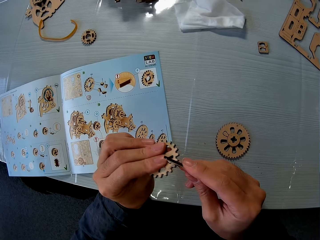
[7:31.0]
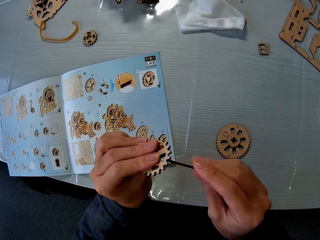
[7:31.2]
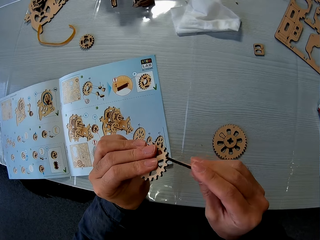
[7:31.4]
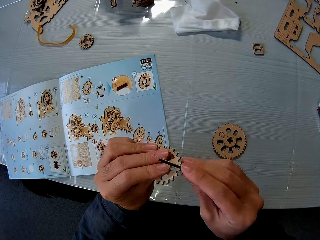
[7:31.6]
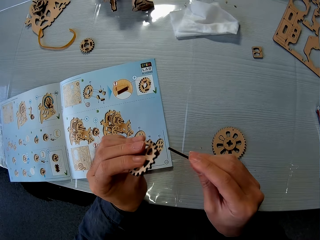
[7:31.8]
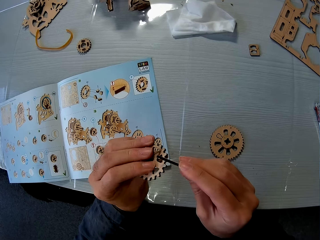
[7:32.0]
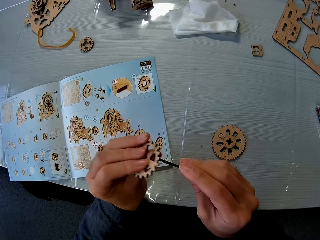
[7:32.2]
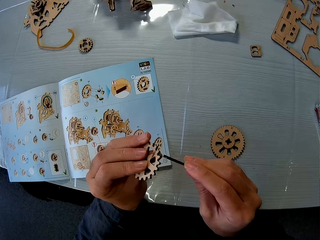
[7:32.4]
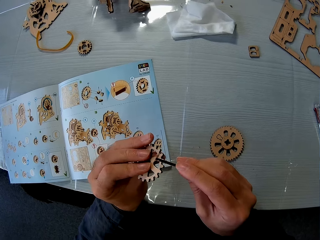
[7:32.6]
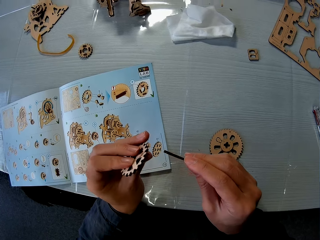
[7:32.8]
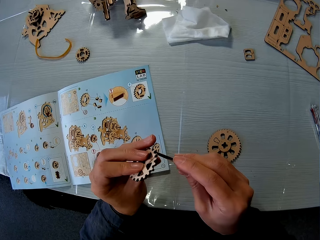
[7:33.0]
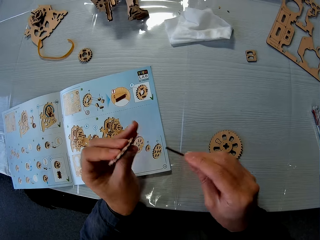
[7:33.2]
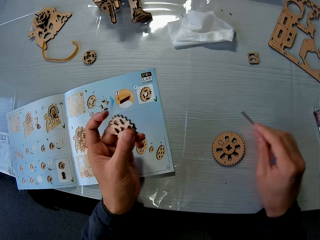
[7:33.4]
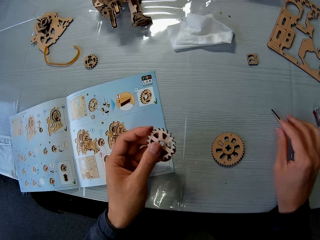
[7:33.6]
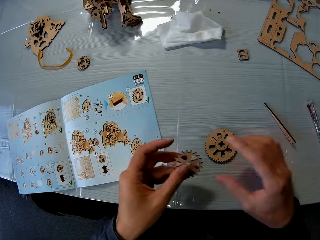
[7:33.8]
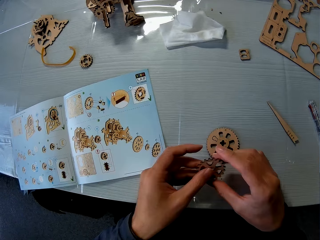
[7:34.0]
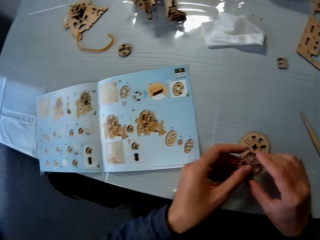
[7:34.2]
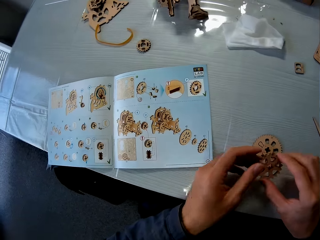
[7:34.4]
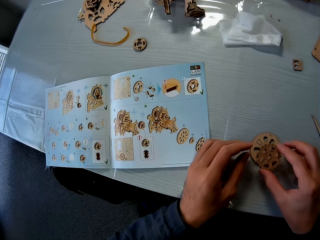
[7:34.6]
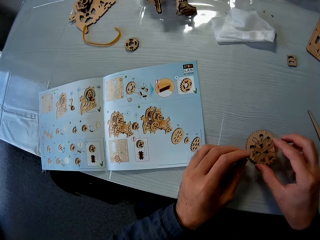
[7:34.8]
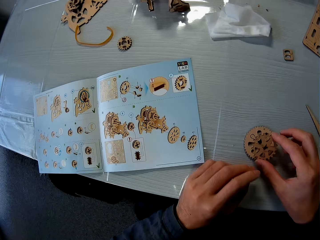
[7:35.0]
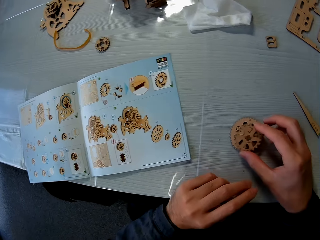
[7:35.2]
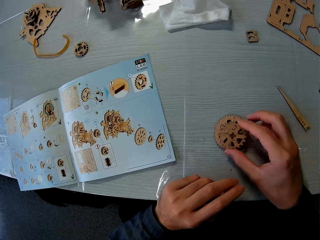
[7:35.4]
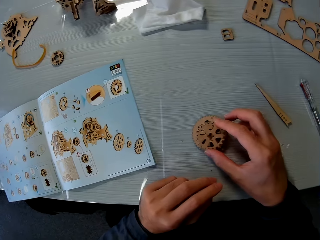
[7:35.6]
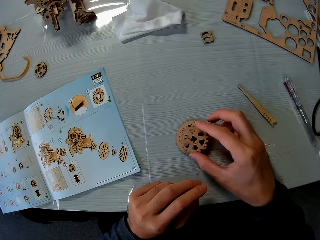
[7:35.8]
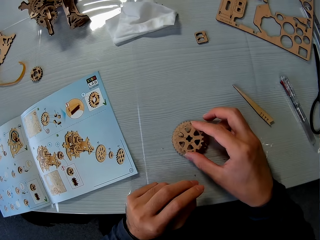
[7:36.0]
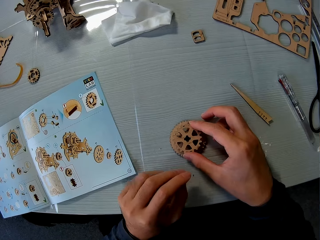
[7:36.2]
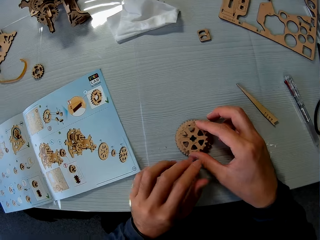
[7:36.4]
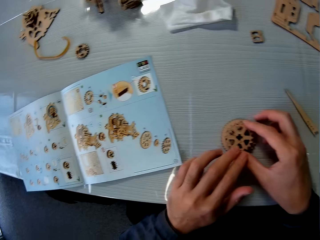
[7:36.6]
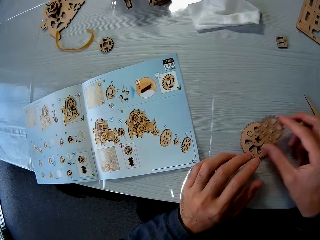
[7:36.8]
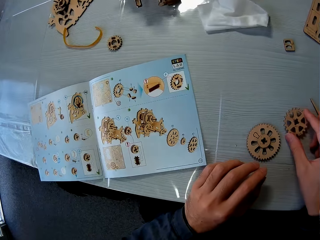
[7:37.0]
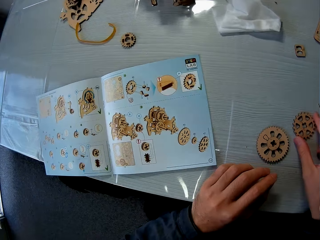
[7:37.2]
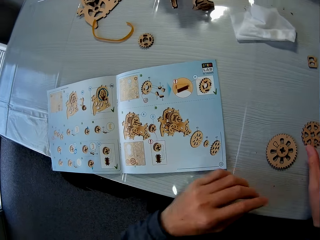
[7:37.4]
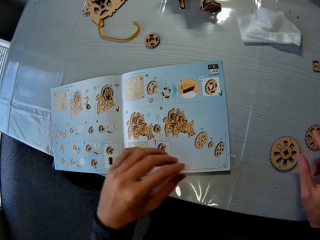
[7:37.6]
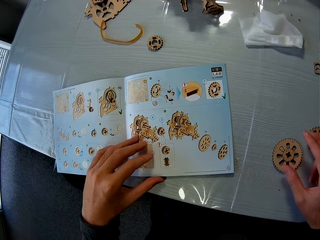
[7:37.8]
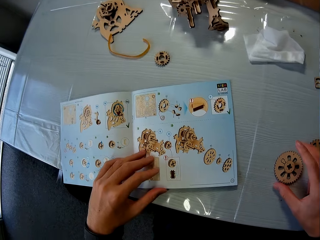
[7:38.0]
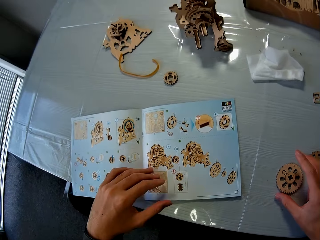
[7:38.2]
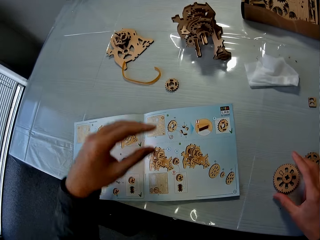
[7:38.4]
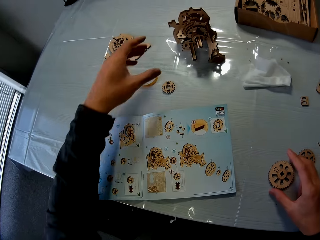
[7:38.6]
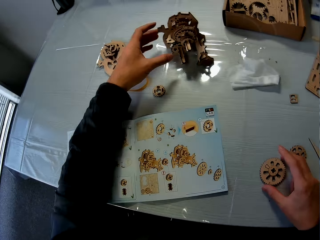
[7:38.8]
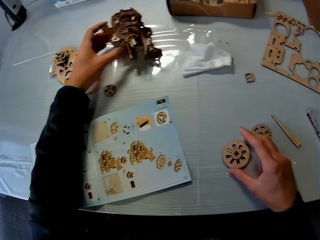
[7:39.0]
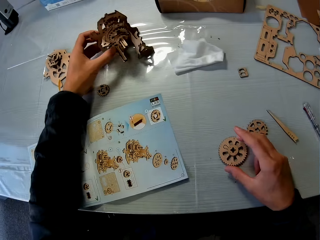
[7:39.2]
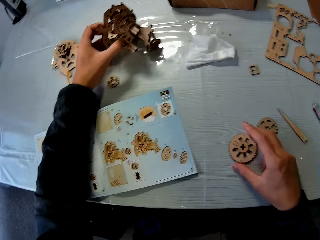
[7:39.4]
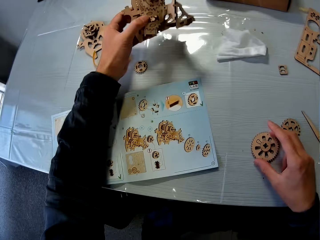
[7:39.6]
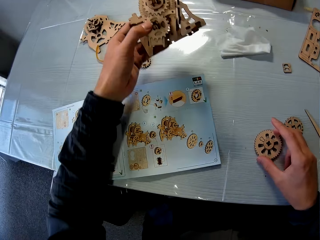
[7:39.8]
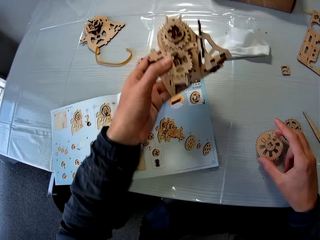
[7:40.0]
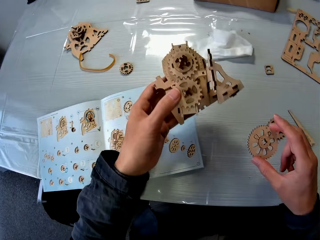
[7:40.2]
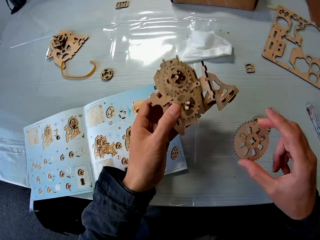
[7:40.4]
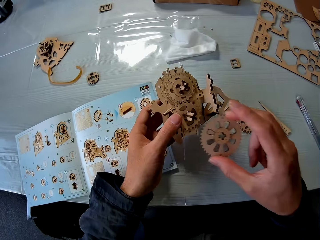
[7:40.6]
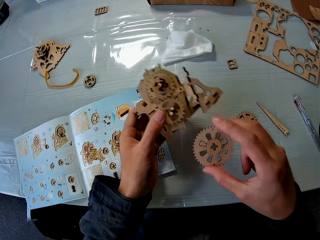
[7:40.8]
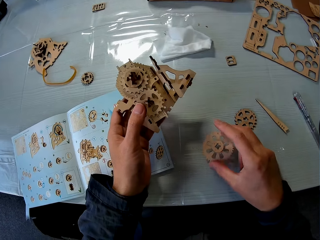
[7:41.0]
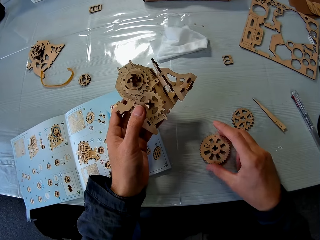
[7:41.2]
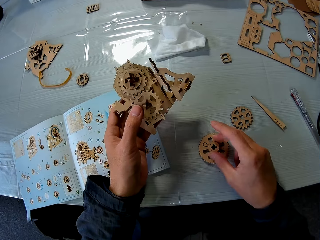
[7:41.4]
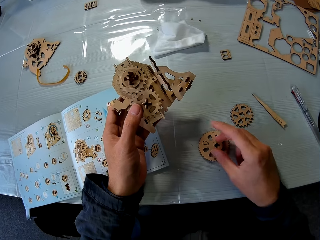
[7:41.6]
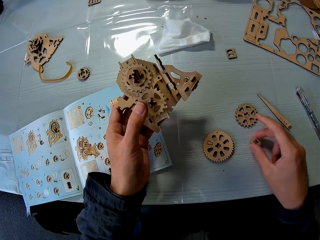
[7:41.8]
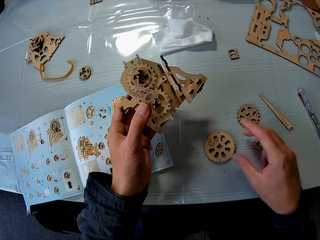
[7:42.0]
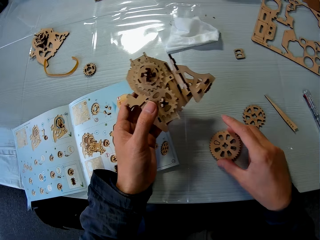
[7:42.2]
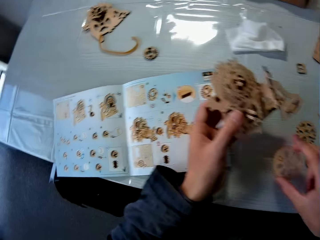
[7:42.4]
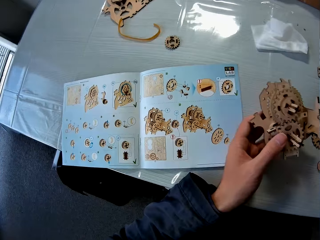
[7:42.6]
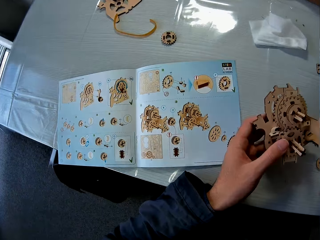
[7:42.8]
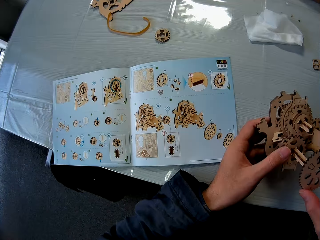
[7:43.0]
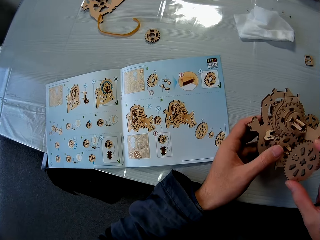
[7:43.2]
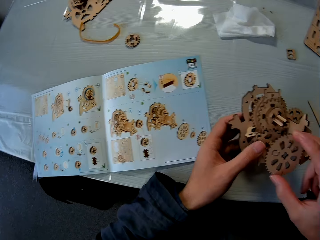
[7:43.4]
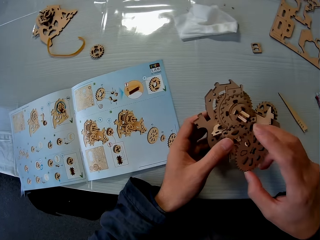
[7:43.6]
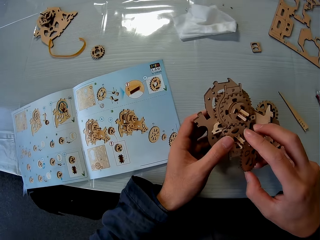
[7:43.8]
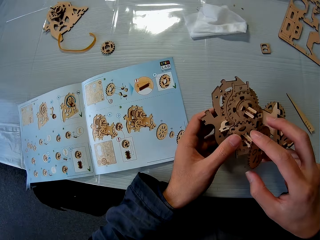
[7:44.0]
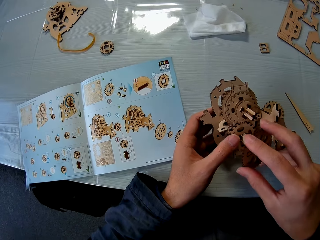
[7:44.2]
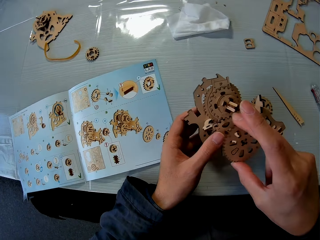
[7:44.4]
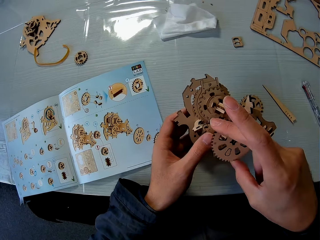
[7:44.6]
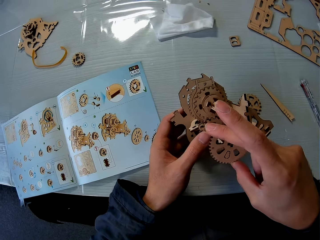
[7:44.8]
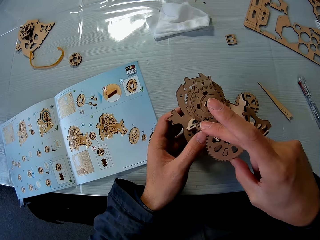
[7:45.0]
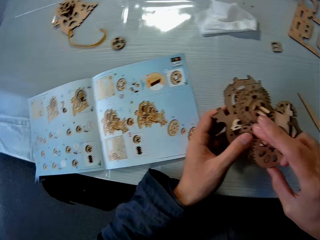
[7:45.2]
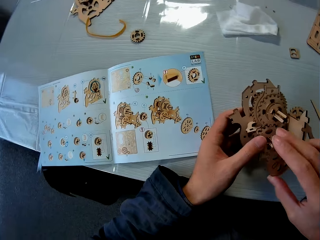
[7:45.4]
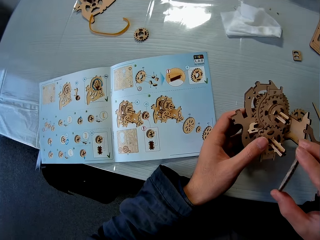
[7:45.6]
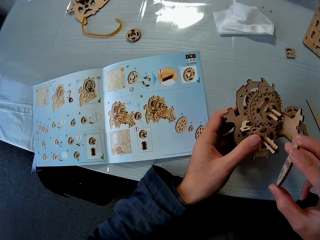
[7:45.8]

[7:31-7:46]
The camera wearer drops the wood piece on the table. They drop the wood piece on the table again. They fix the wood piece together. They touch the book. They pick the wooden mechanical model or laser cut wood craft puzzle on the table and hold the laser cut wood craft puzzle. They pick the wood piece on the table, drop the wood piece on the table, and remove the wood piece on the wood piece on the table. They pick the wood piece on the table and hold the wood piece. They attach the wood piece to the wooden mechanical model.

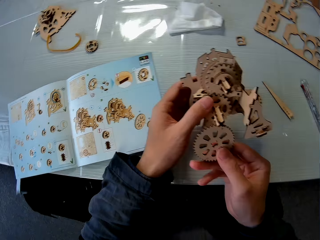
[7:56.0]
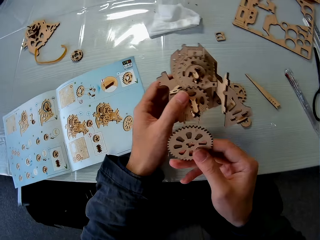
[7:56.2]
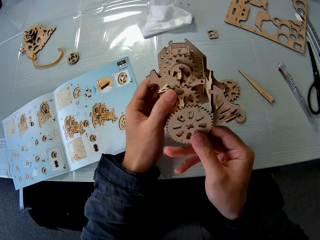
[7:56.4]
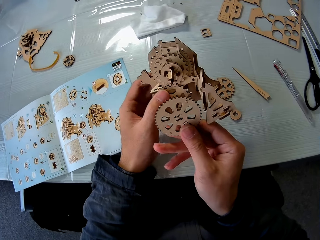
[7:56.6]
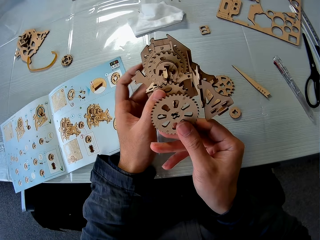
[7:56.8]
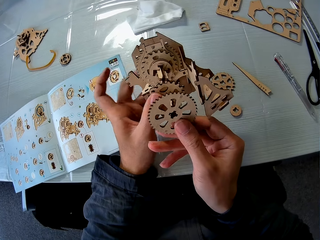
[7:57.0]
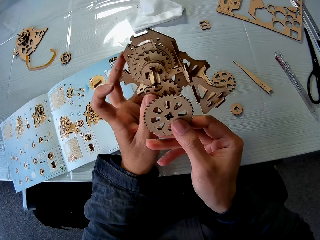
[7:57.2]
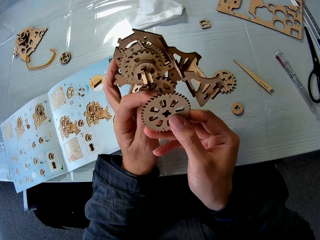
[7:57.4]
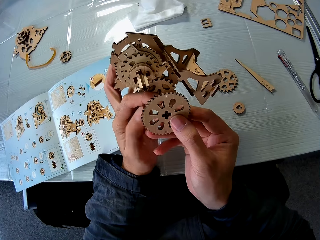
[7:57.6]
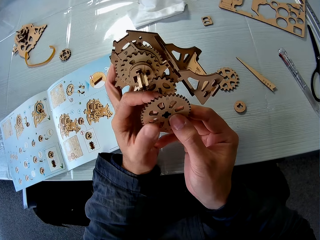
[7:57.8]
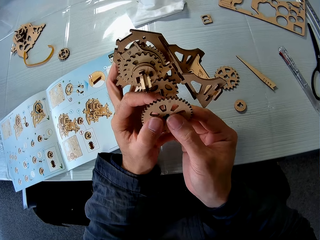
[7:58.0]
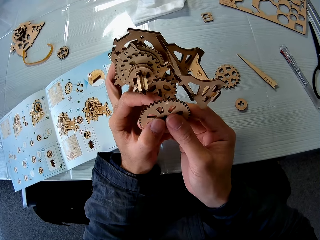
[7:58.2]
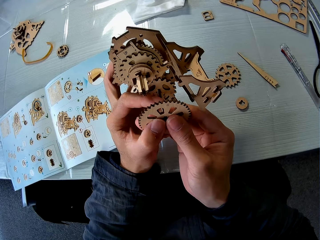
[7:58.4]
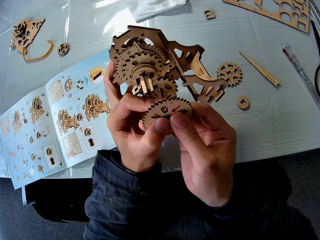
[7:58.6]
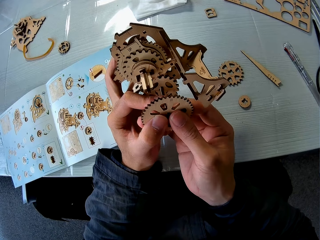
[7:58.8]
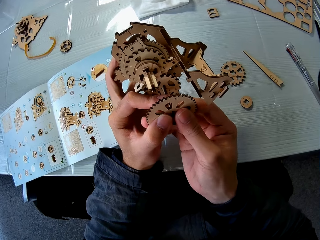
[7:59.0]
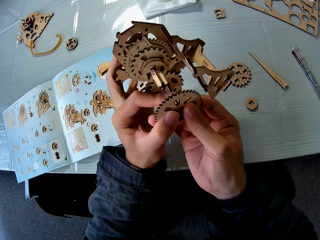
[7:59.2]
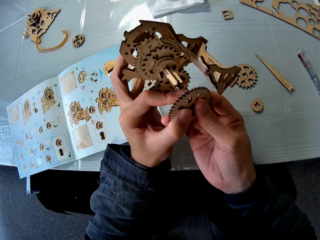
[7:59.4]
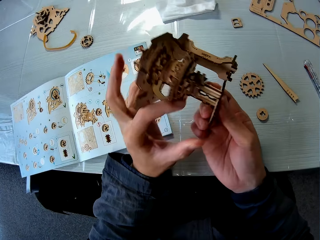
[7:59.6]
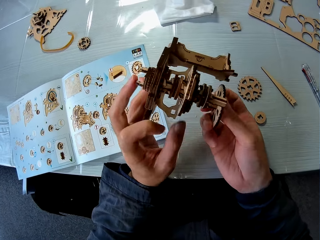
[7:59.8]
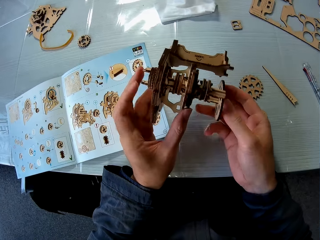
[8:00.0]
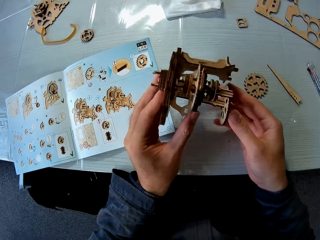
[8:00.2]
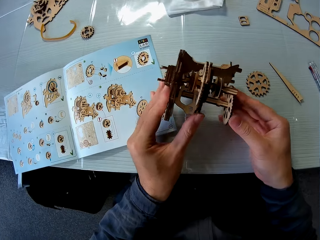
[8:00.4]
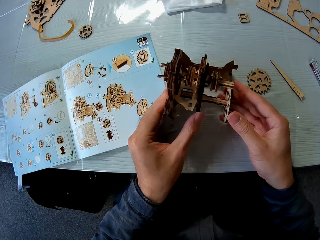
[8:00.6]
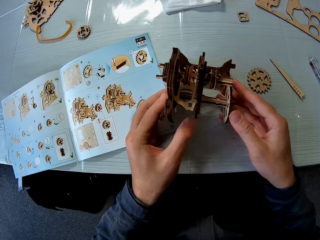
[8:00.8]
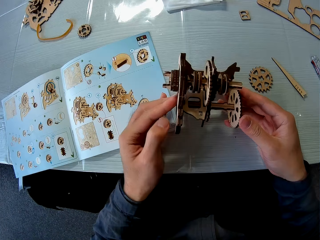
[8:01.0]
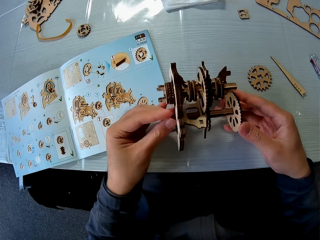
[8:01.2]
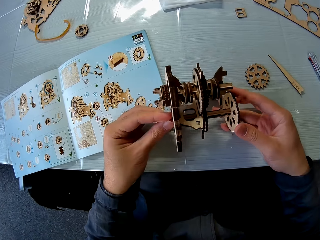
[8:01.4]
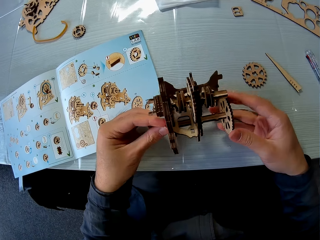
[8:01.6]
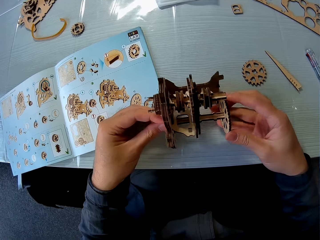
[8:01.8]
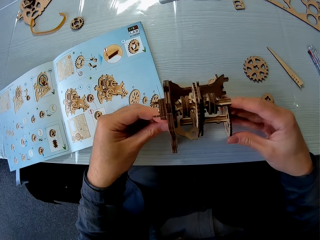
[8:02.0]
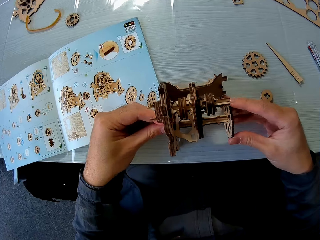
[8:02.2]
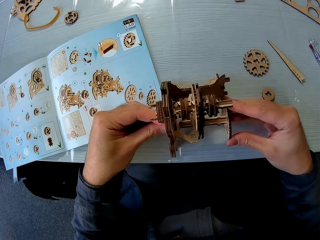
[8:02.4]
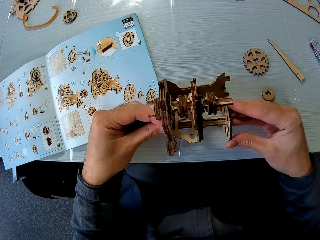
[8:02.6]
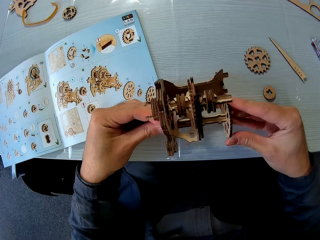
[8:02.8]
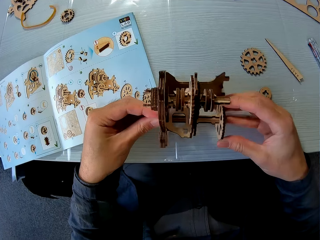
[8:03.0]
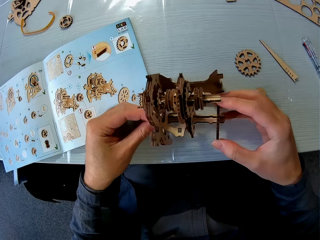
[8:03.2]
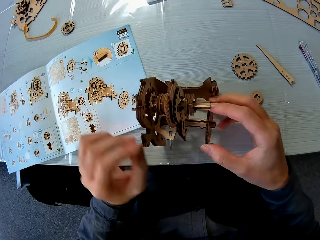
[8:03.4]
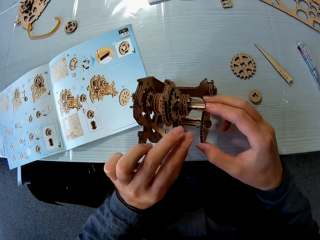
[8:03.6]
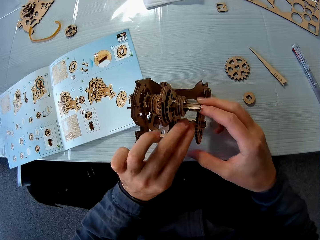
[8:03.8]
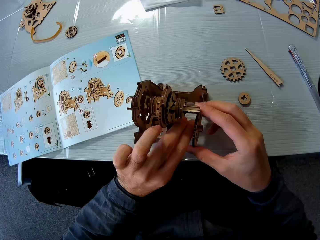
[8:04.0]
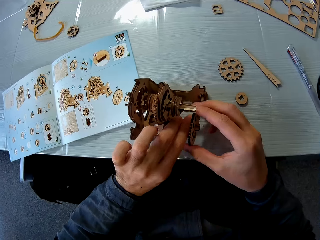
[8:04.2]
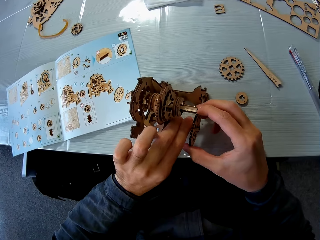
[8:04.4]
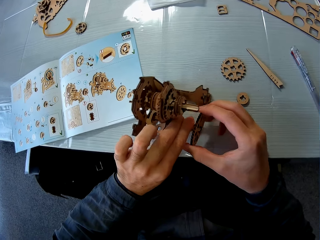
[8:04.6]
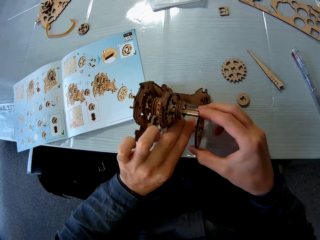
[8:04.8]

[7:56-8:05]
The camera wearer removes the wood piece from the wooden mechanical model.
